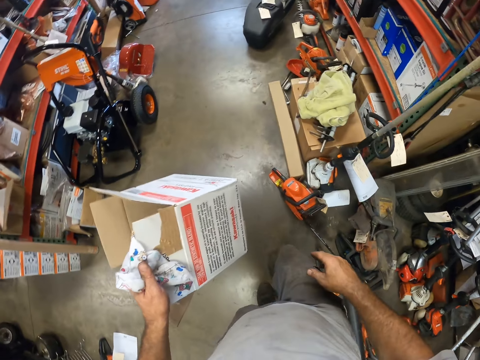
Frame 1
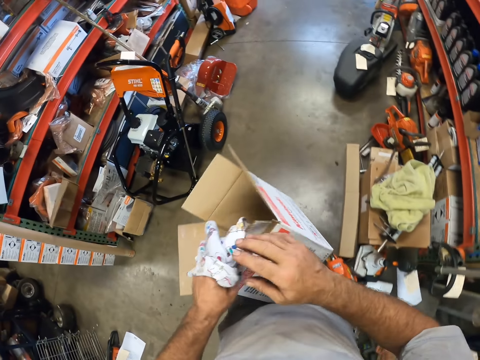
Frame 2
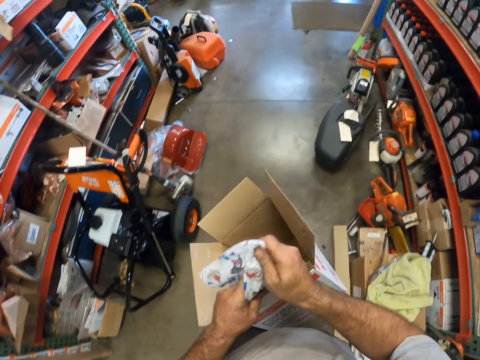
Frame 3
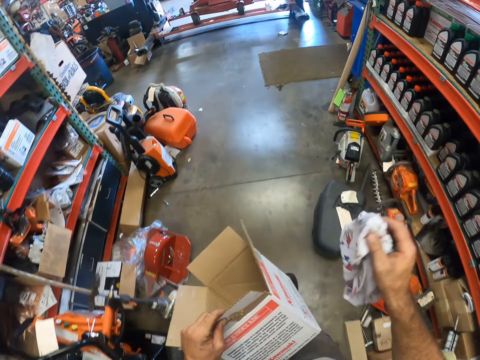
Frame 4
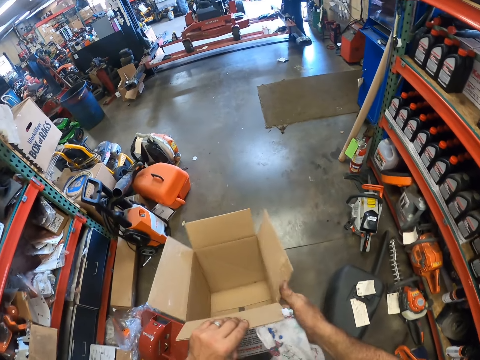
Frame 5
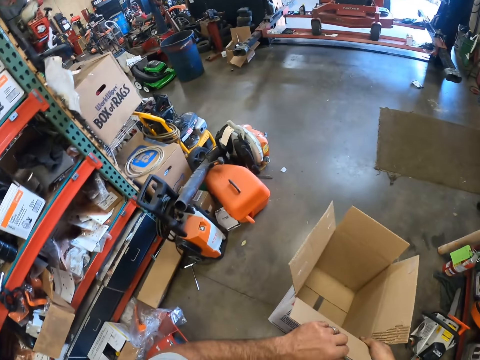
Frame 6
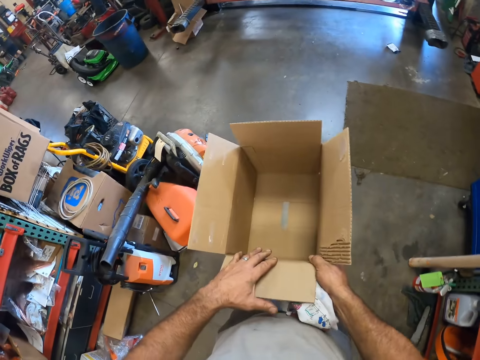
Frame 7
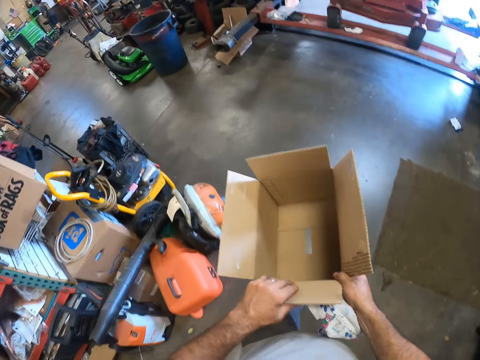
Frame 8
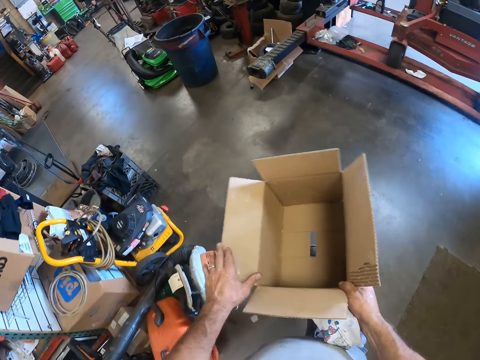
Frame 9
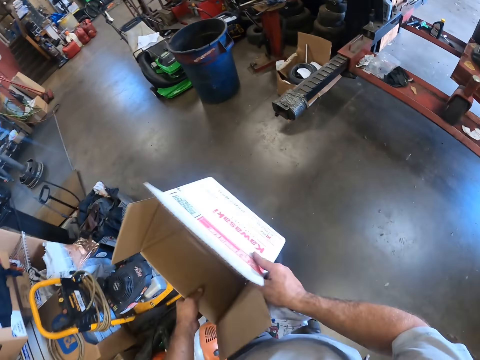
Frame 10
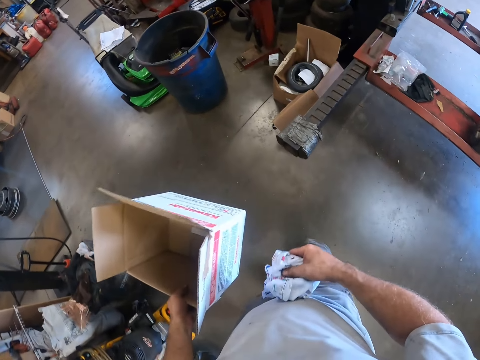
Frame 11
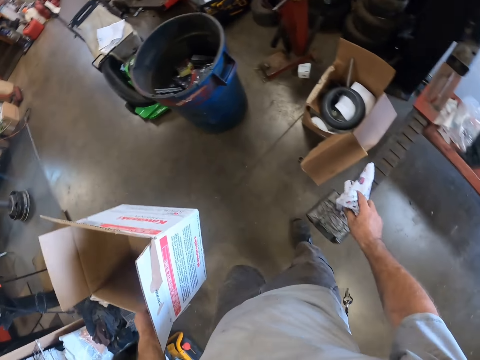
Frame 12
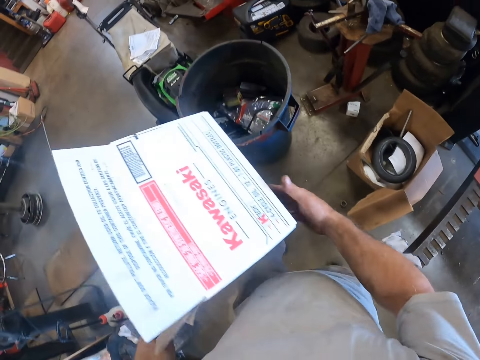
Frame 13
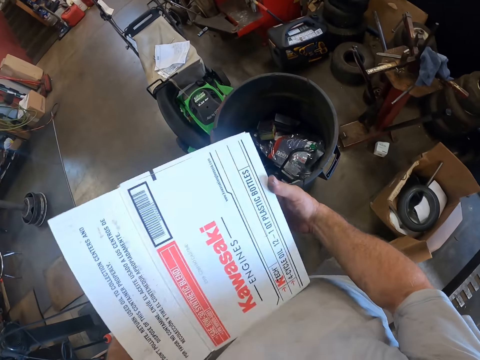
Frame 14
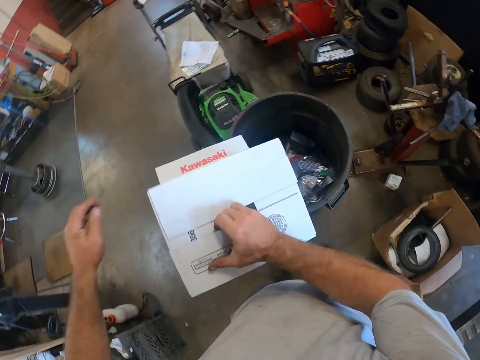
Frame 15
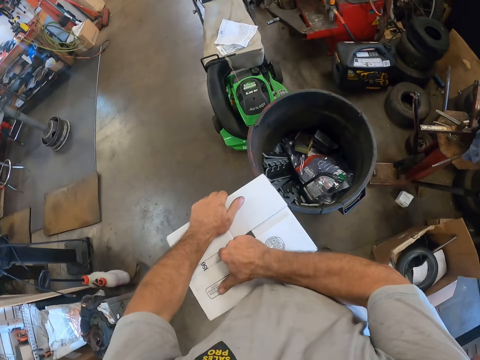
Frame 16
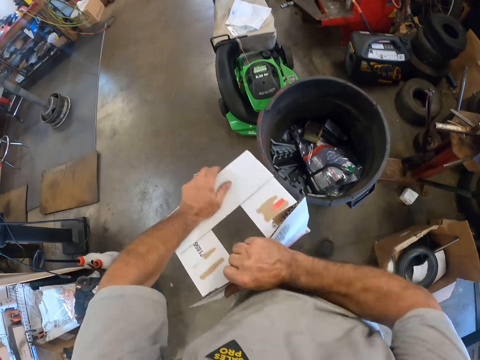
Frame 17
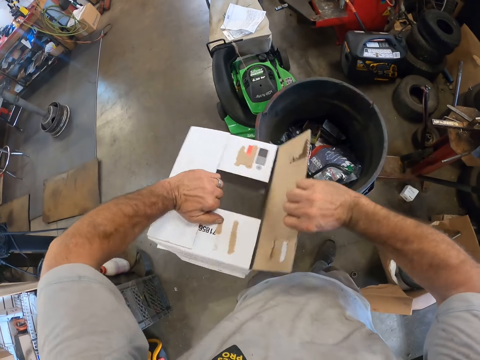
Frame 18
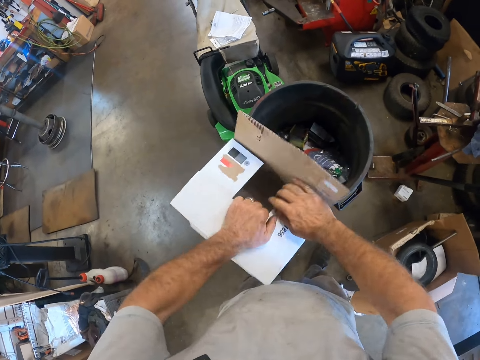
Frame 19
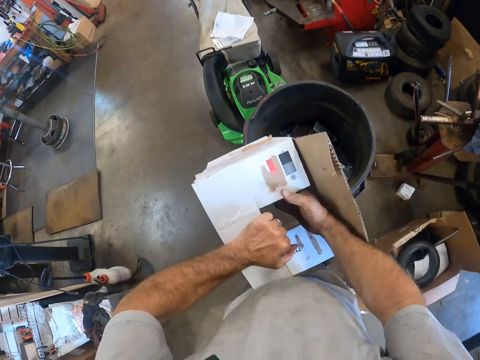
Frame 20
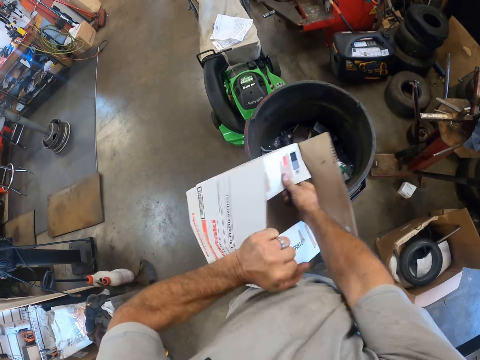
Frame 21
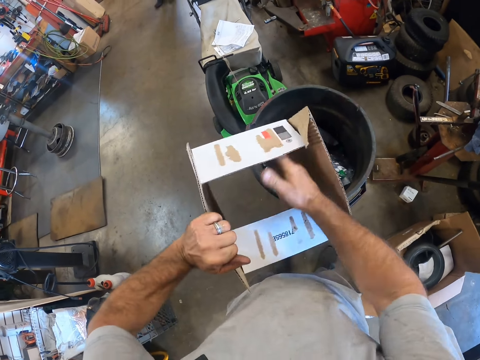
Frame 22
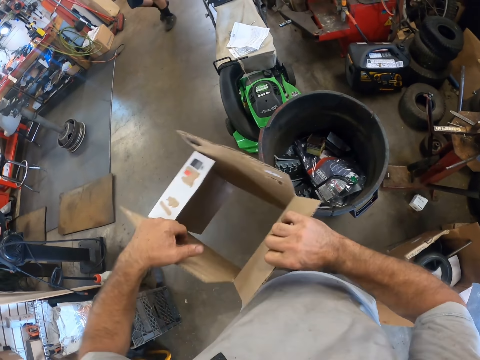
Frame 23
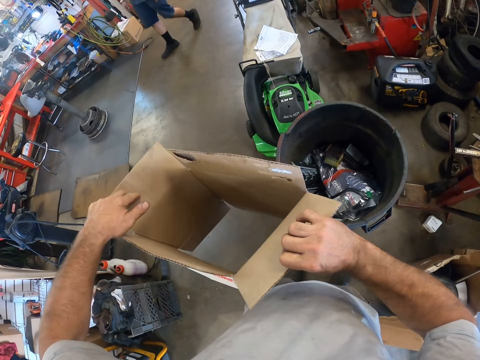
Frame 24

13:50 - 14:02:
The camera wearer walks around. He transfers the rag to his right hand. He holds the box with both hands. He drops the rag on an iron. He opens the box with both hands.

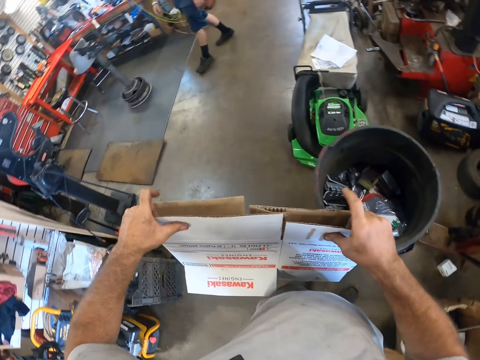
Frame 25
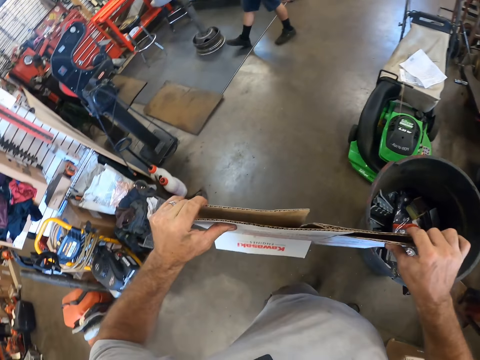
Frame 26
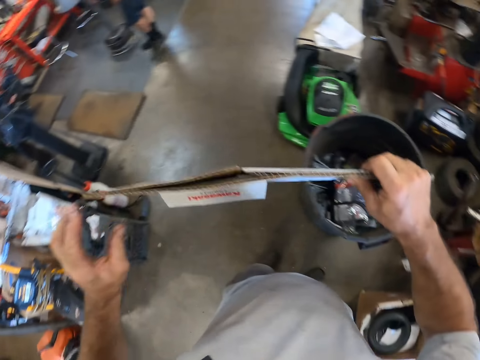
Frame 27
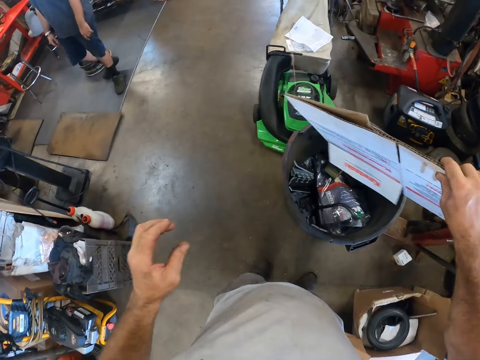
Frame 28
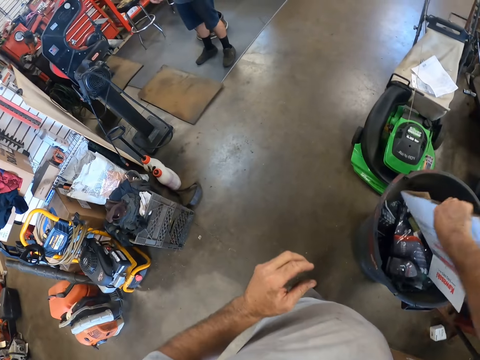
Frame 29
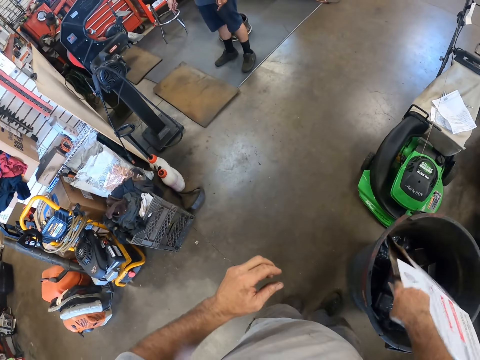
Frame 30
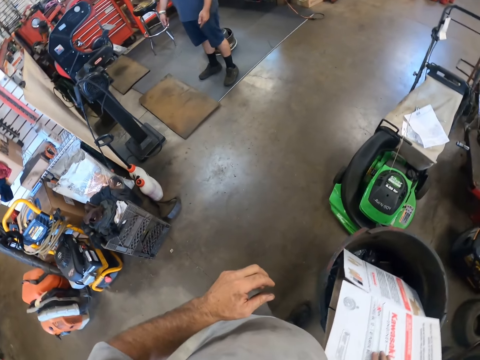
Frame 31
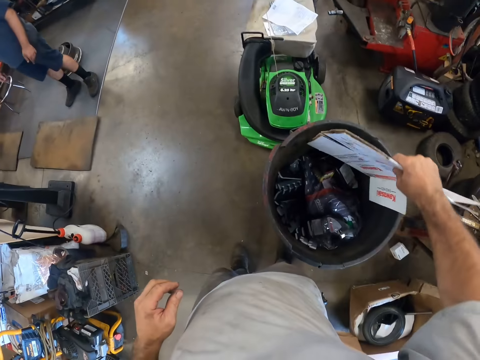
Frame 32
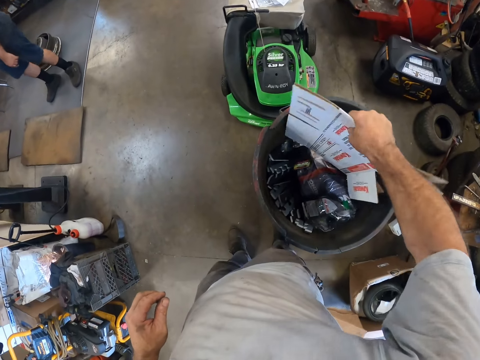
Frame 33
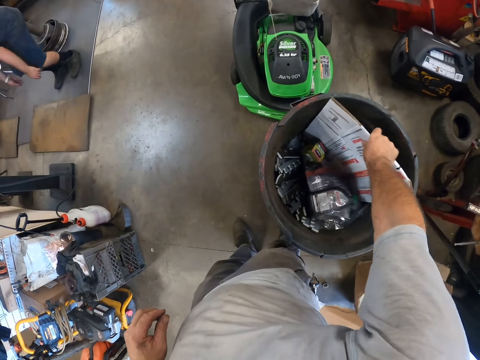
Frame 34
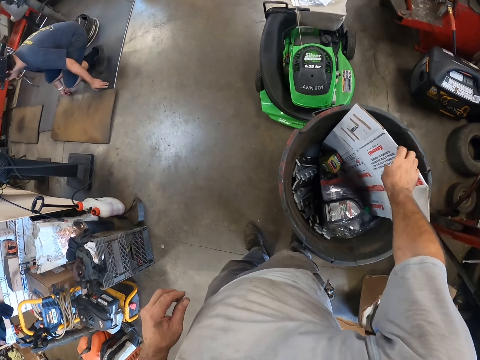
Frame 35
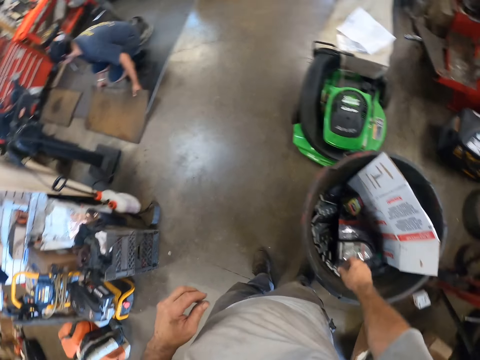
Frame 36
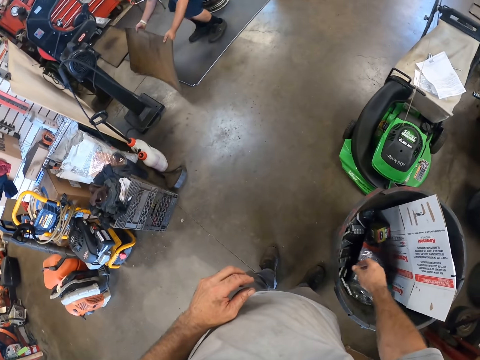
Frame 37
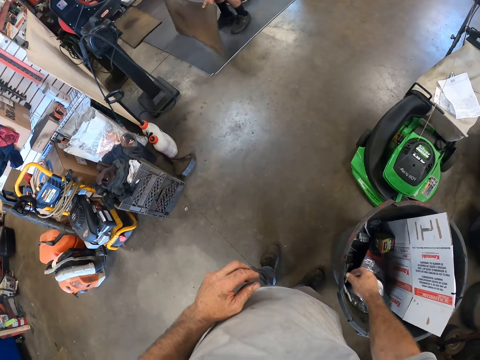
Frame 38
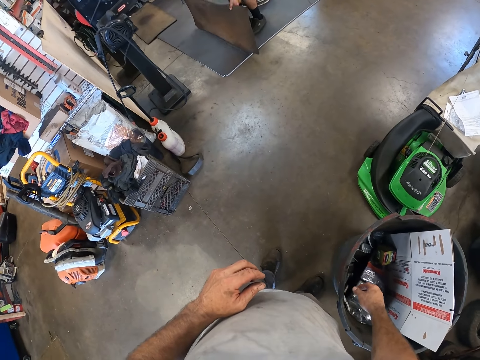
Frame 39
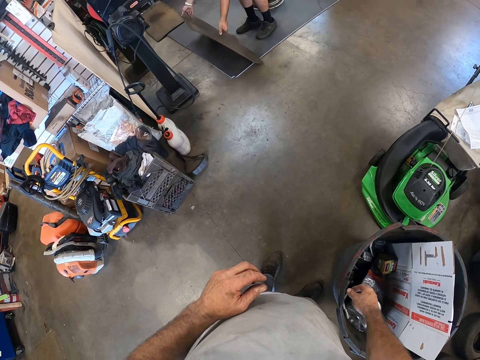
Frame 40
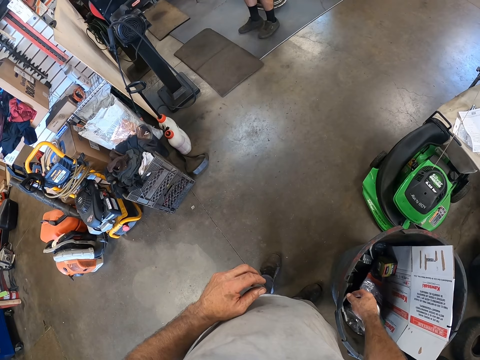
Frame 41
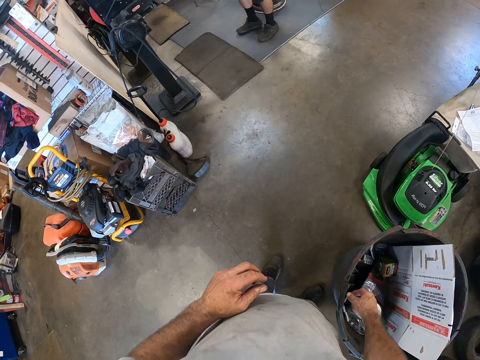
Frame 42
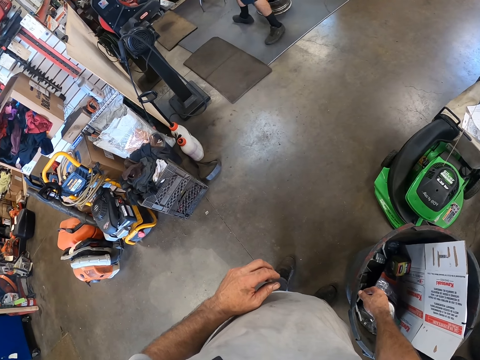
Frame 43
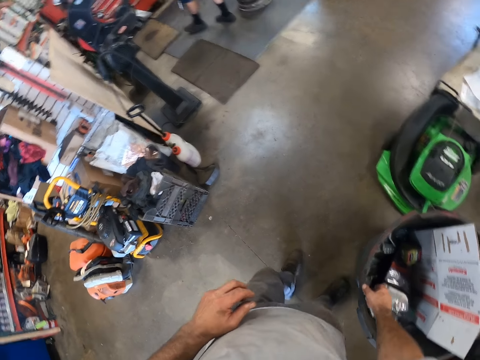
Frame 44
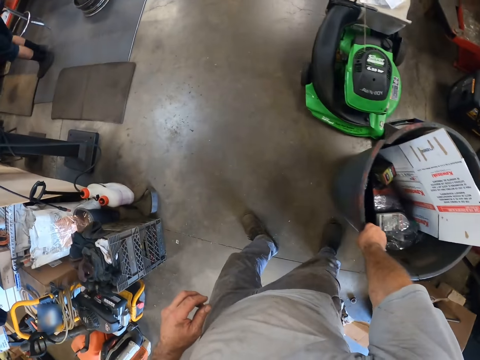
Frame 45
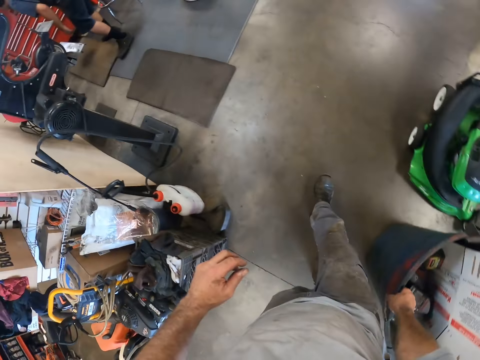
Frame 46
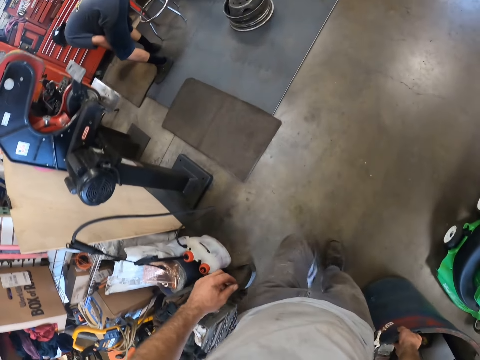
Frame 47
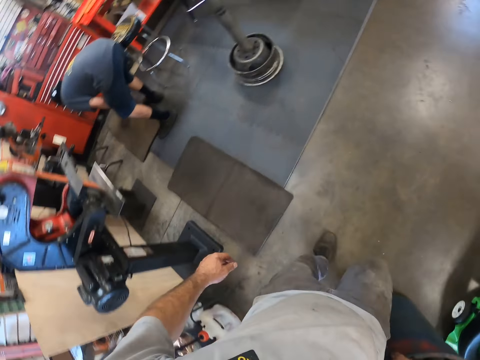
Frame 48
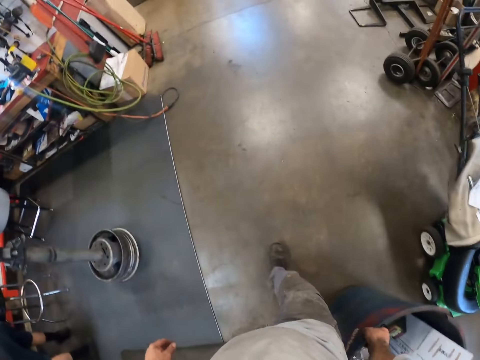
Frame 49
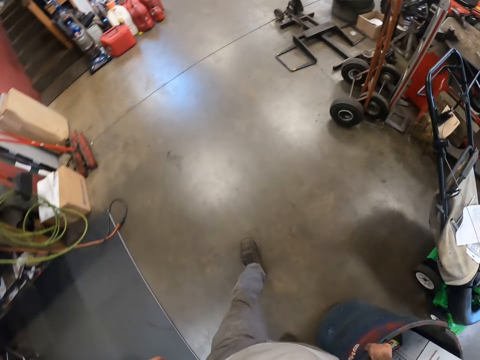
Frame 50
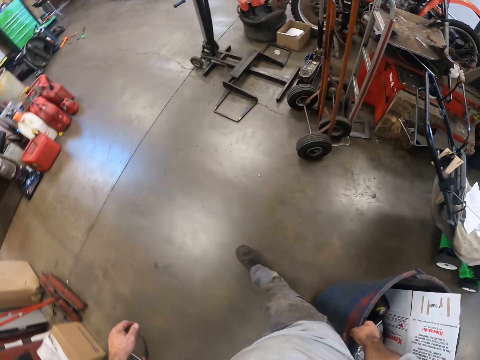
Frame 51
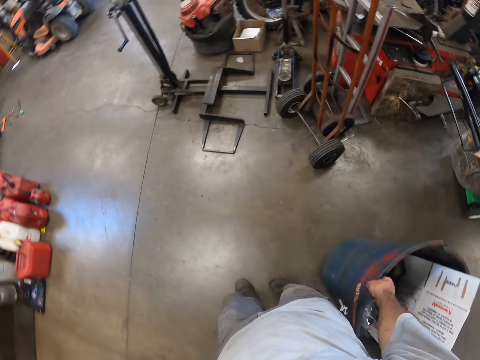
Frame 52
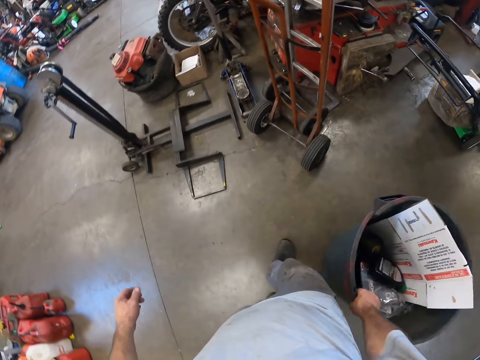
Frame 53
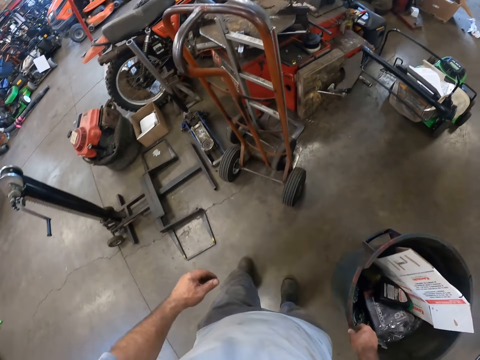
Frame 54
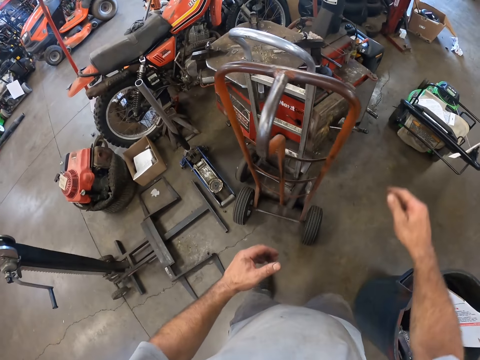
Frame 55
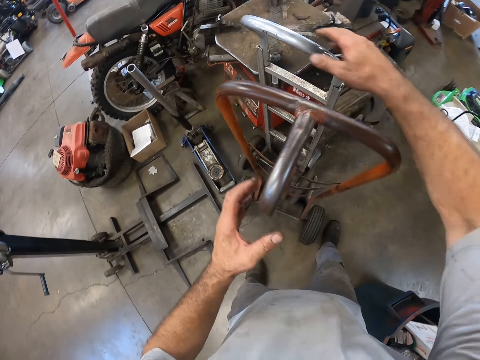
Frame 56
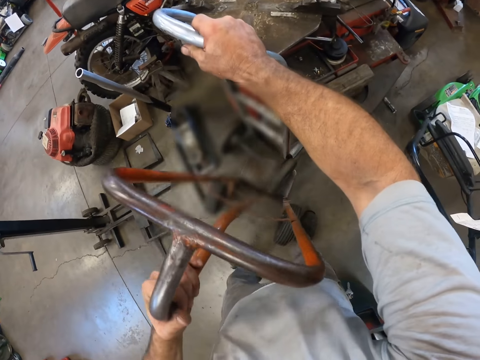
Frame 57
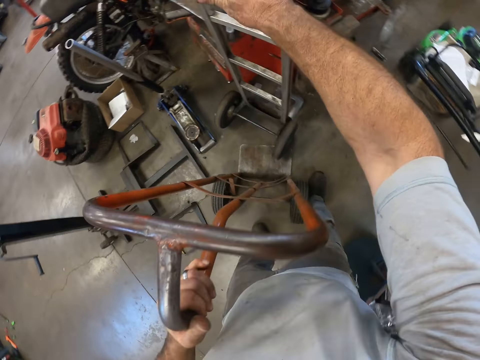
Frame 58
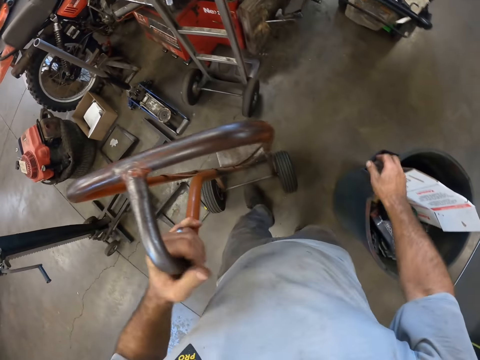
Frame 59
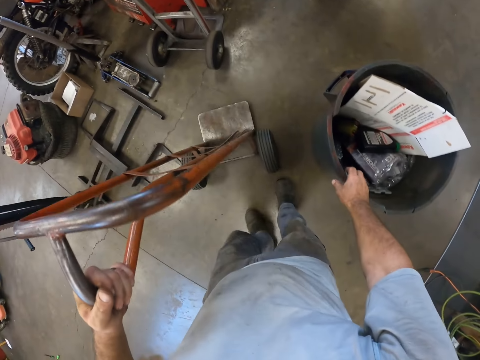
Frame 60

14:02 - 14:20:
The camera wearer puts the box in the litter bin. He talks to a man. The camera wearer pulls the litter bin with his right hand. He touches a trolley with his right hand. He moves trolleys with both hands. He pulls the trolley.
